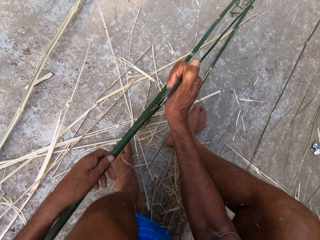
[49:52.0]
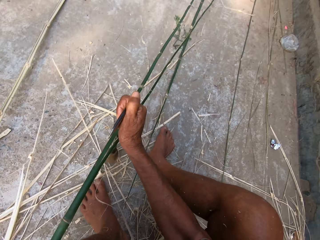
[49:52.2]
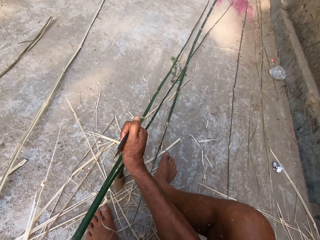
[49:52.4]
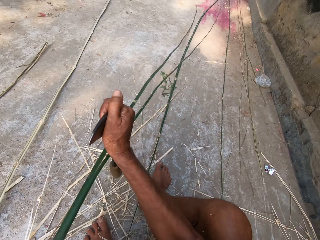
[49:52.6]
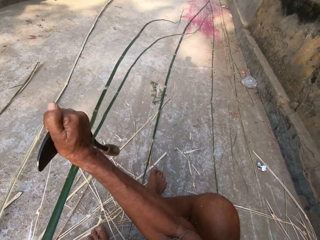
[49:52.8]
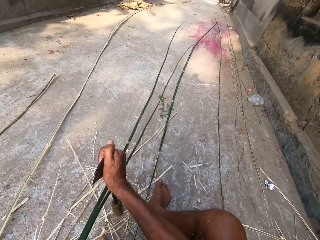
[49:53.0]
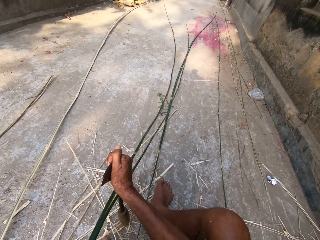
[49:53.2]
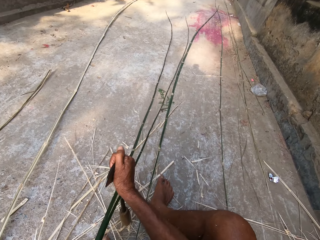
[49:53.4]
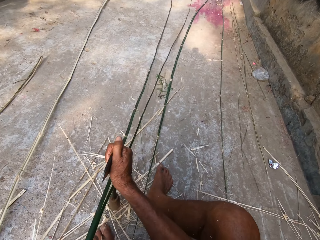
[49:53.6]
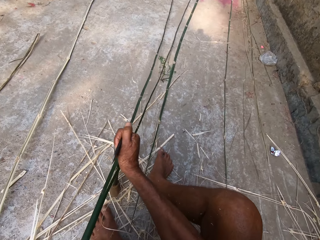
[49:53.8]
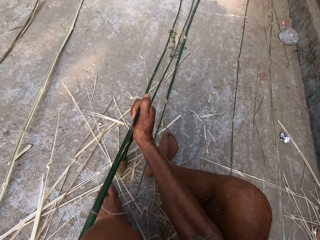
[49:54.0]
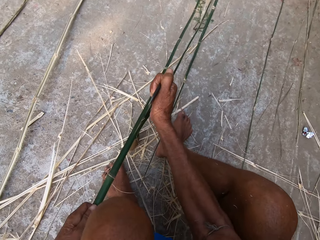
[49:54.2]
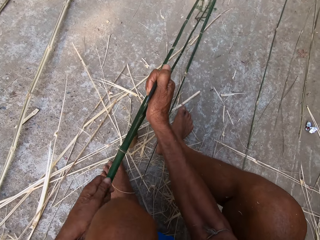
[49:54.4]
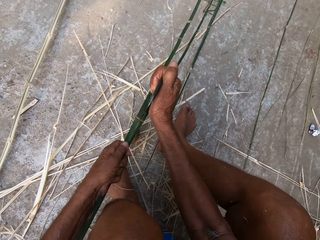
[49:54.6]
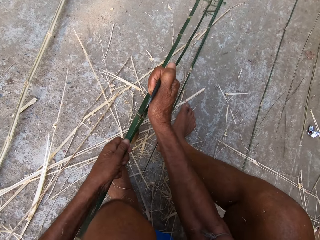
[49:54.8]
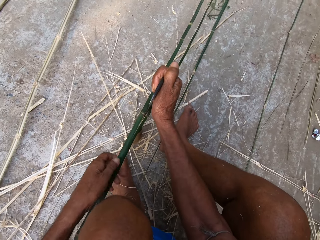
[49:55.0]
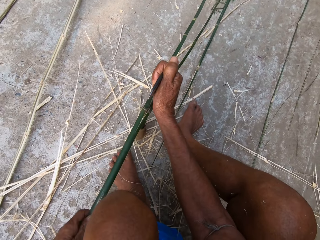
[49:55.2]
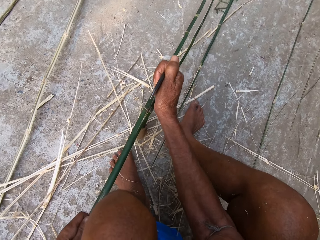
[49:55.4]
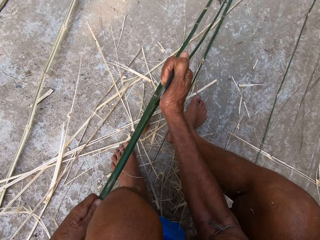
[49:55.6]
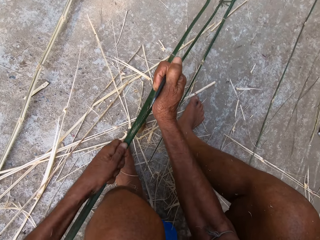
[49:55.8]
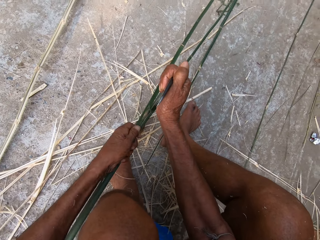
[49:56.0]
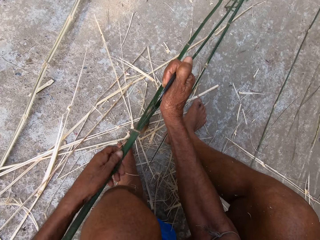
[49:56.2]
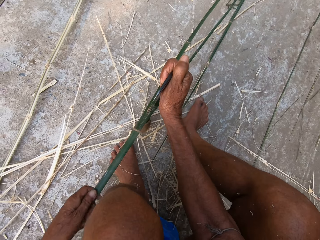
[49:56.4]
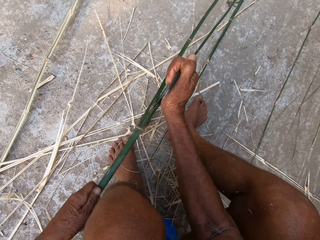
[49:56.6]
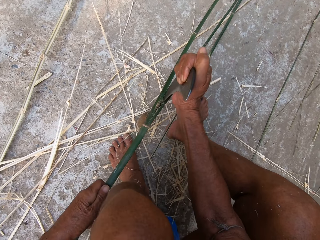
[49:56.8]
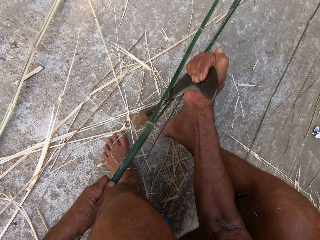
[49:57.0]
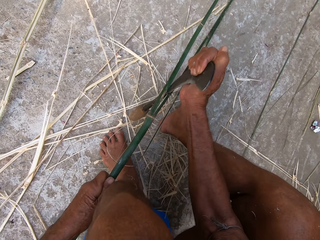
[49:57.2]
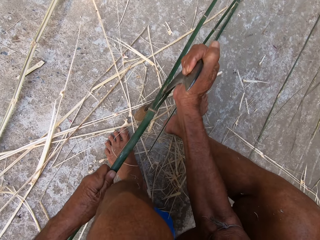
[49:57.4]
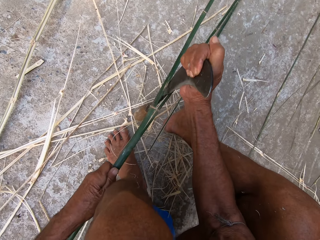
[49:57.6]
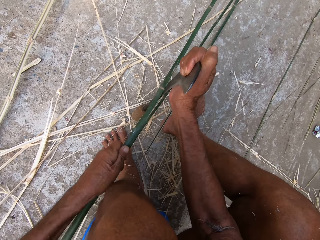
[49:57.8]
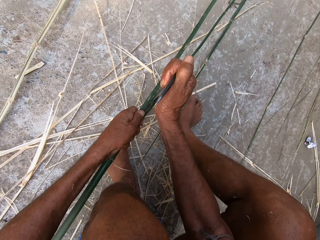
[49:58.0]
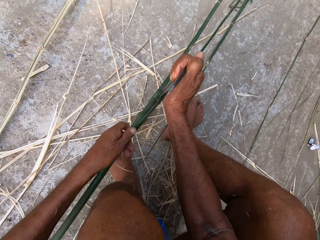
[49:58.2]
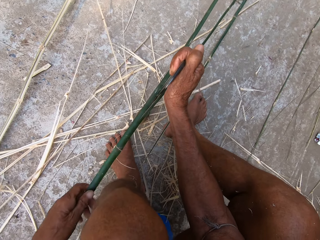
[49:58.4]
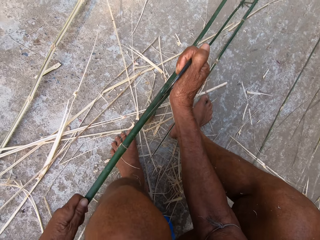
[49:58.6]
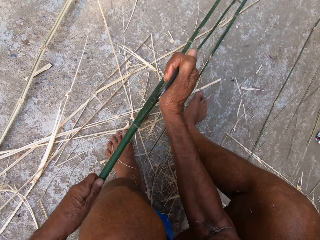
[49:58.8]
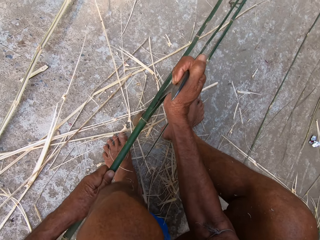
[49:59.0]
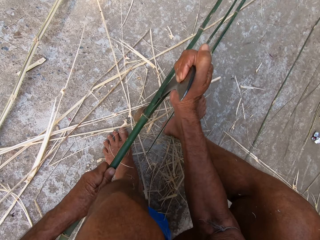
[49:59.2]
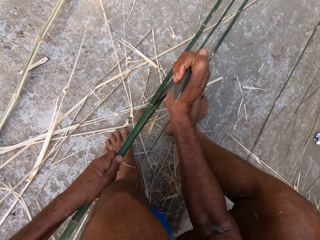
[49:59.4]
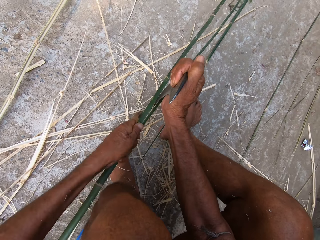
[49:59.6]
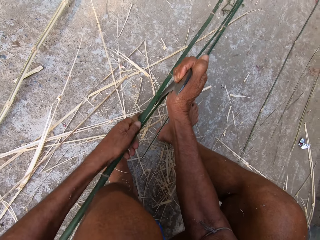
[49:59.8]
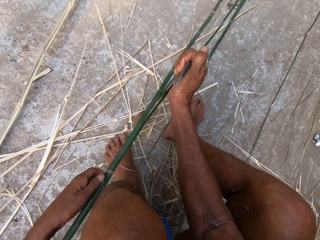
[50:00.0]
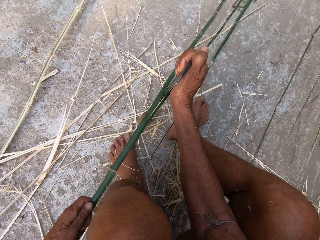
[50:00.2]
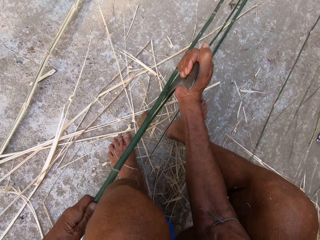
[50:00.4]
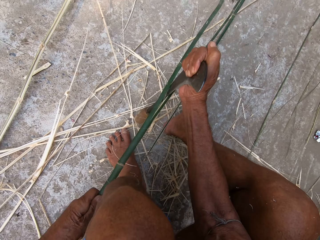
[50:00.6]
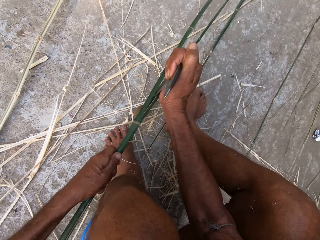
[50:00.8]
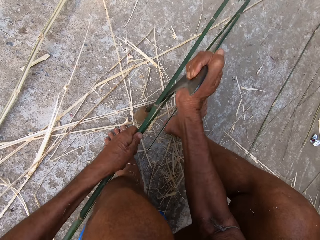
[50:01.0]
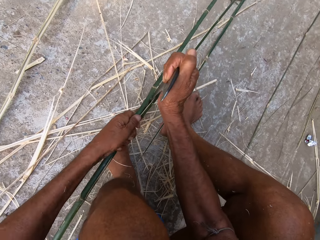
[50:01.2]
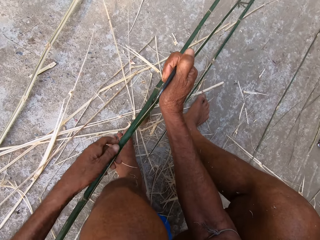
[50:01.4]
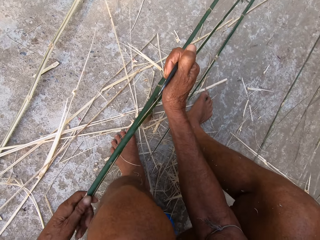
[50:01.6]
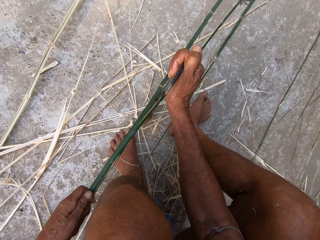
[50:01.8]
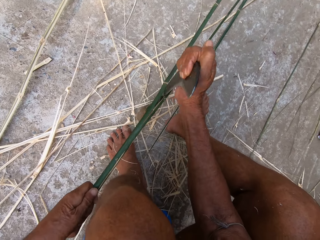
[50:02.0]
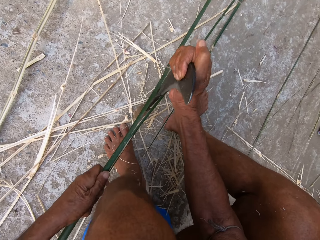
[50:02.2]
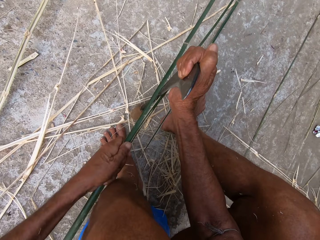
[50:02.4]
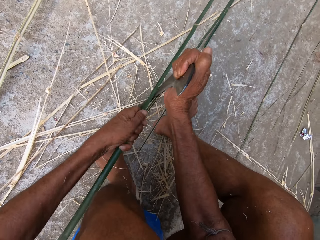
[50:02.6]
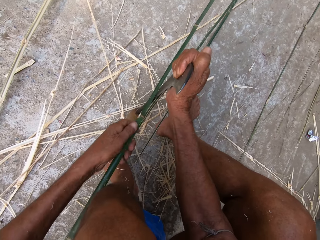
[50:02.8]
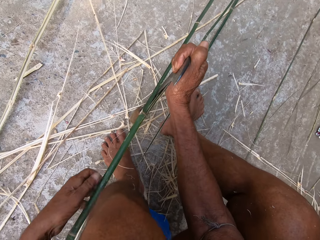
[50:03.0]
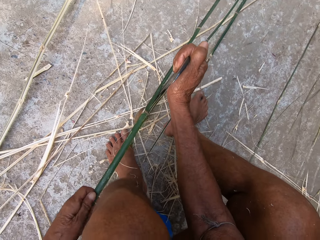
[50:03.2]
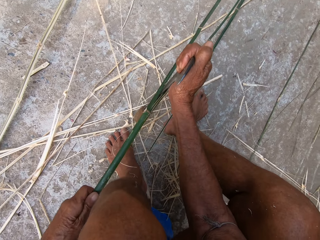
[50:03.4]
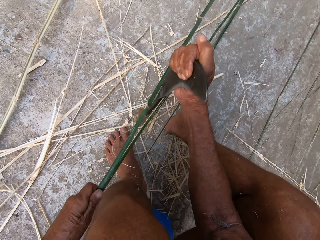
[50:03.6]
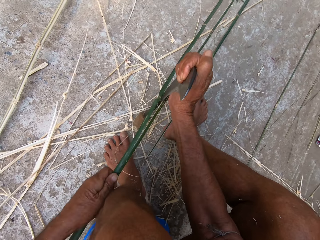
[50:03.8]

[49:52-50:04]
The camera wearer peels the bamboo stick repeatedly.

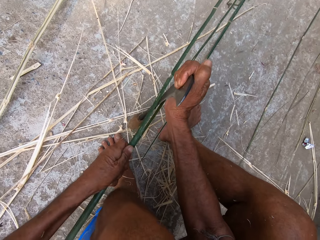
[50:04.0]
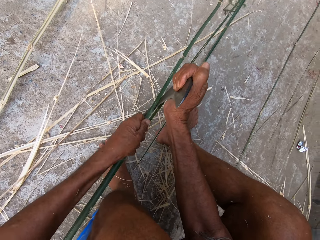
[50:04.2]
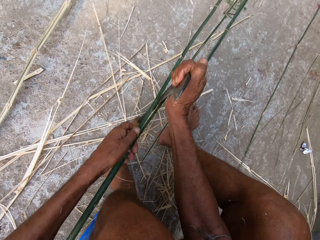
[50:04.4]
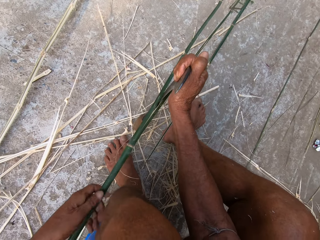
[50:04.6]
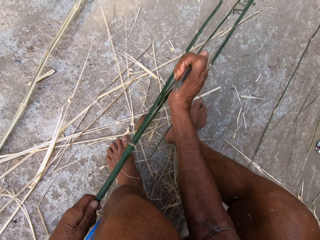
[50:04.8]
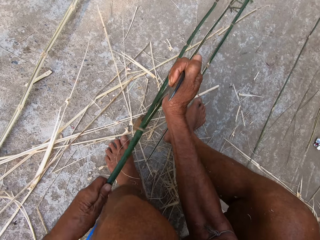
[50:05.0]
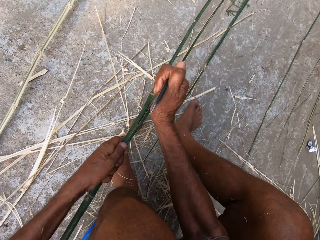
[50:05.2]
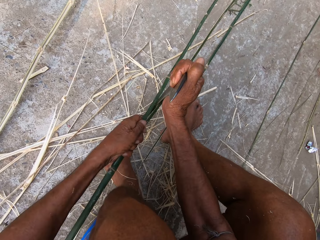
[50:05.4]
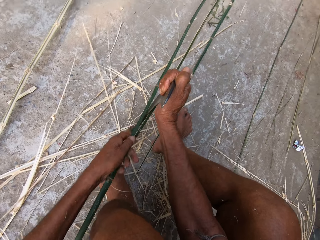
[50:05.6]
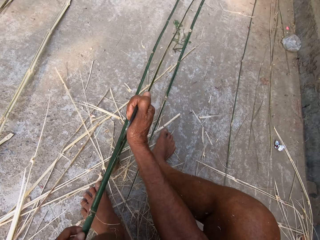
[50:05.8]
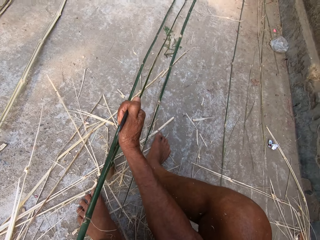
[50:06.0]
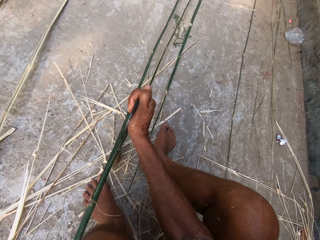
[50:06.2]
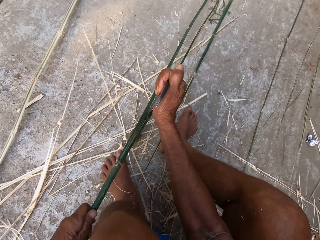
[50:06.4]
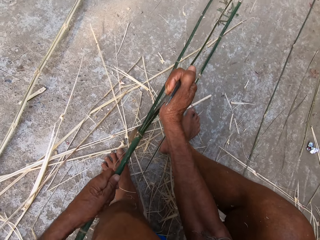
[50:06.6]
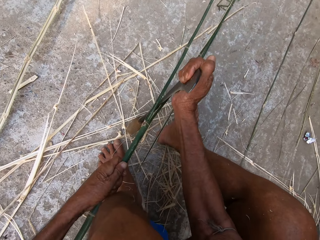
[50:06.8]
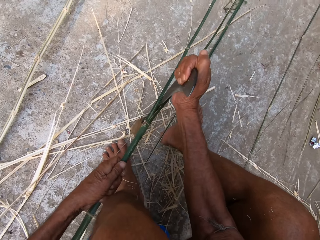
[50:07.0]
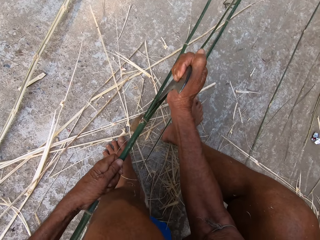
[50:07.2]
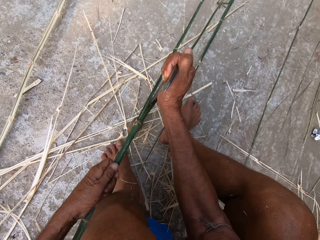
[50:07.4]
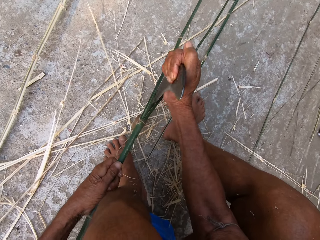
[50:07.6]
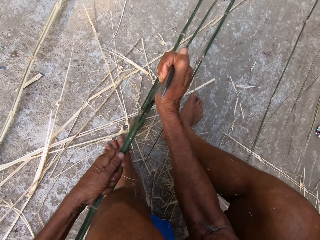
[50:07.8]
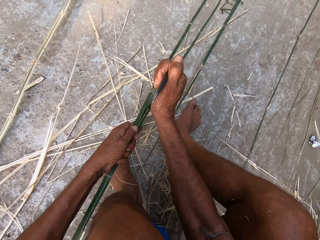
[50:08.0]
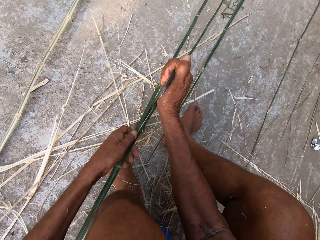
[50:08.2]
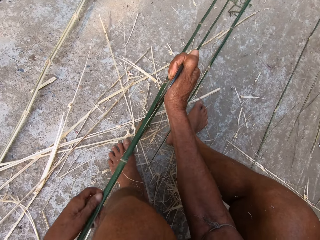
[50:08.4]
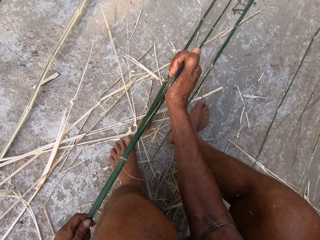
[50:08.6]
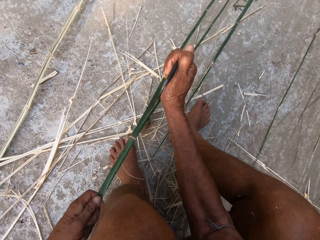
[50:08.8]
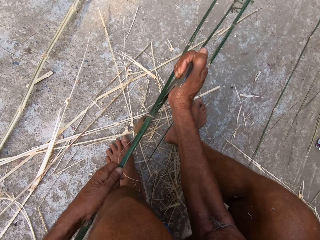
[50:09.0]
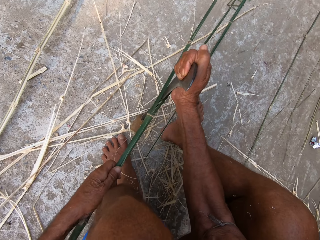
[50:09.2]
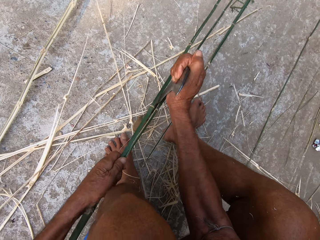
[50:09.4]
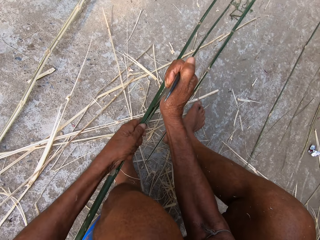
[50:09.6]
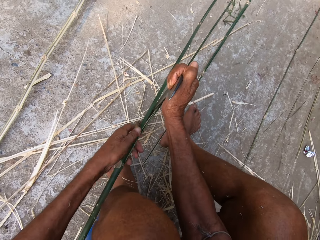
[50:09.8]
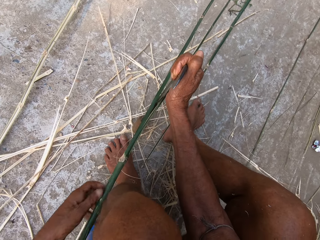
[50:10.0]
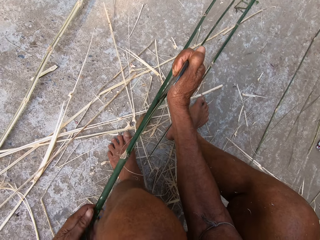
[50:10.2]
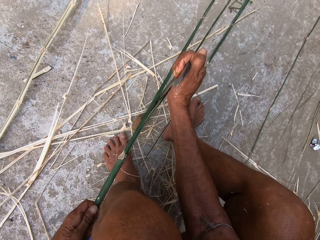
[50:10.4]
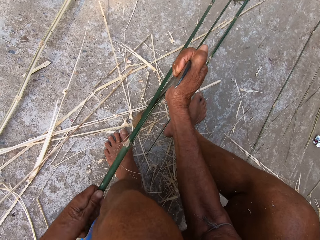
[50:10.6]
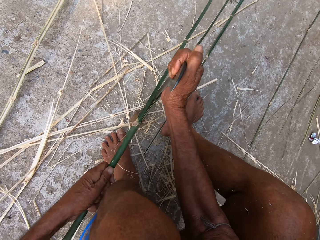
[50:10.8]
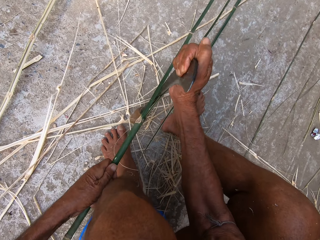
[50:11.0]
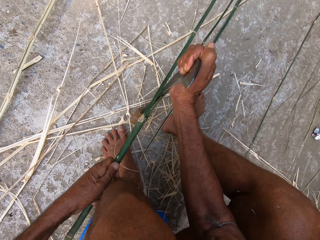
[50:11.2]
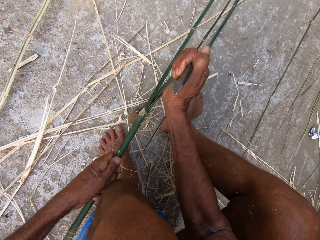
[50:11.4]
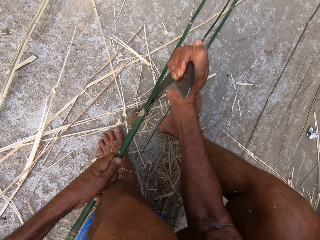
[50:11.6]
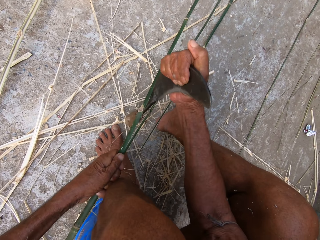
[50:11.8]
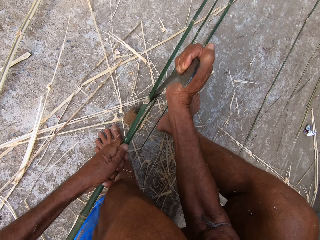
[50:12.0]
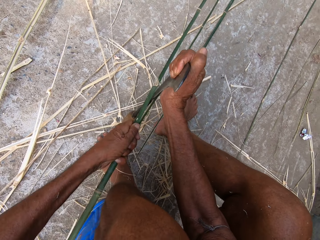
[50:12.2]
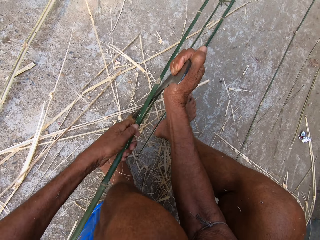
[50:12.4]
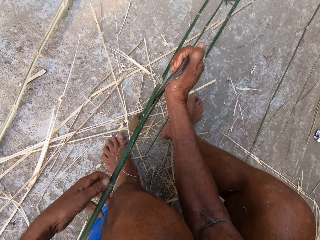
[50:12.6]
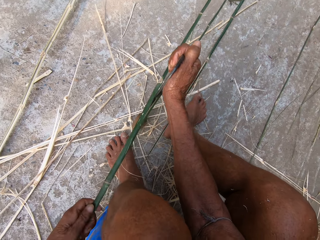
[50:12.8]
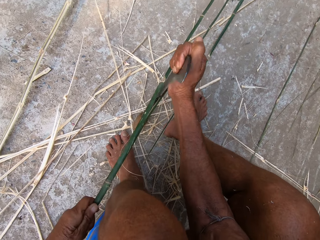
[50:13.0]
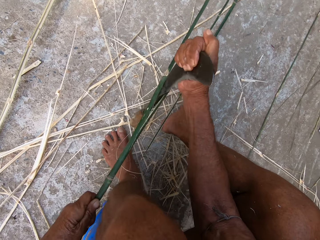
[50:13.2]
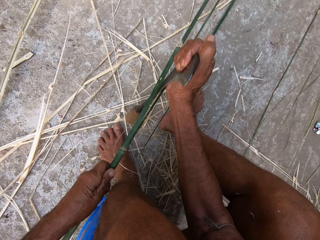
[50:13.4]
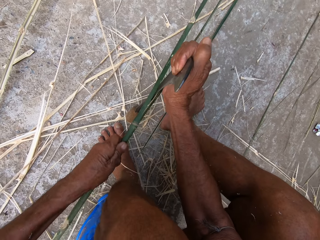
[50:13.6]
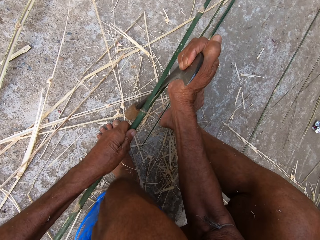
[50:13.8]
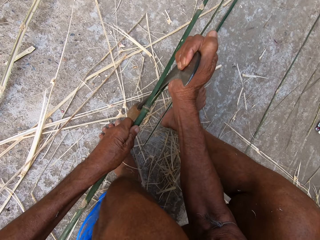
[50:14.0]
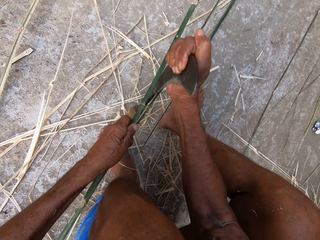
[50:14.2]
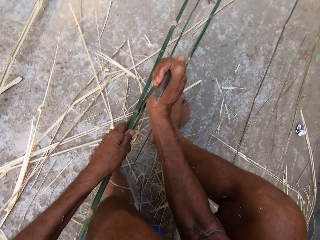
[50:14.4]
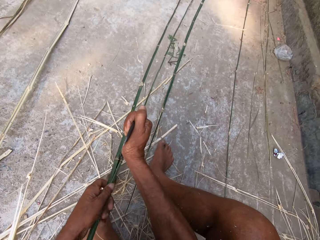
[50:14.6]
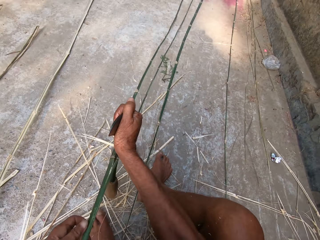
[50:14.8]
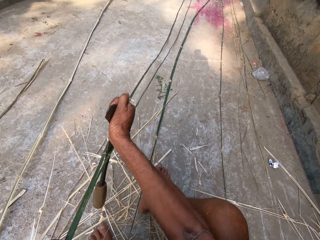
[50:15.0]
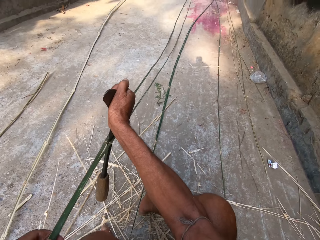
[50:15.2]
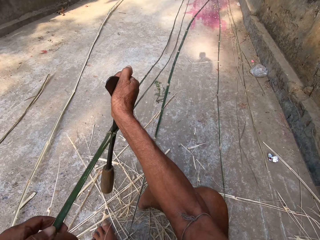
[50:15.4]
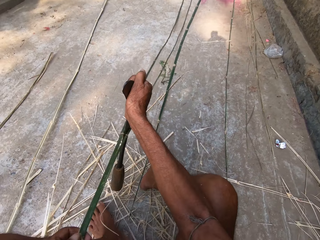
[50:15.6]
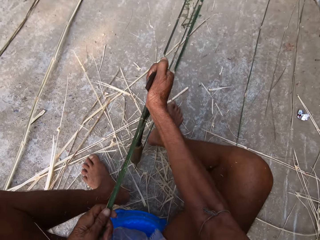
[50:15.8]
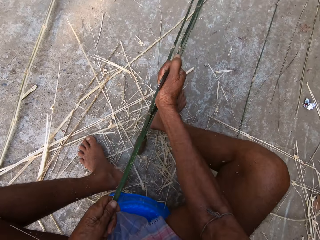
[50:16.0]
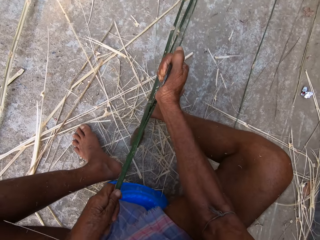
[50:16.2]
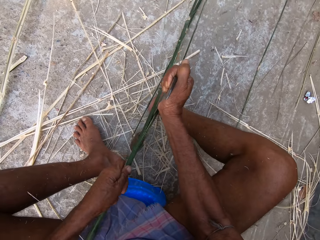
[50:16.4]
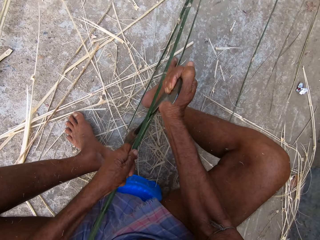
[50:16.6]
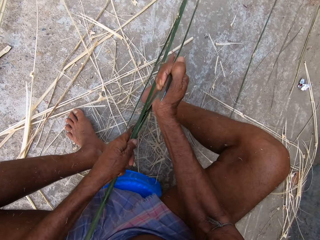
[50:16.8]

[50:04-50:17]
The camera wearer peels the bamboo stick repeatedly.
